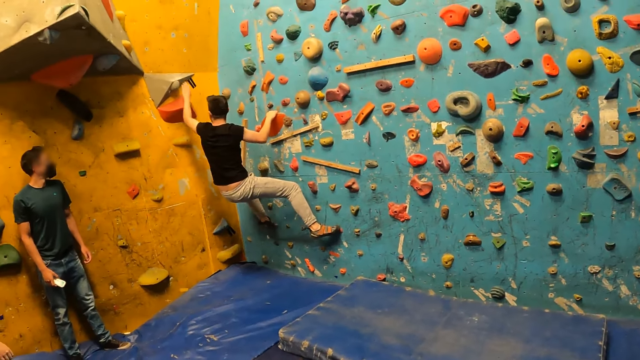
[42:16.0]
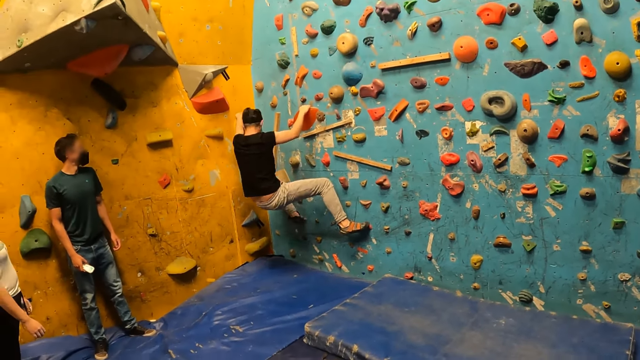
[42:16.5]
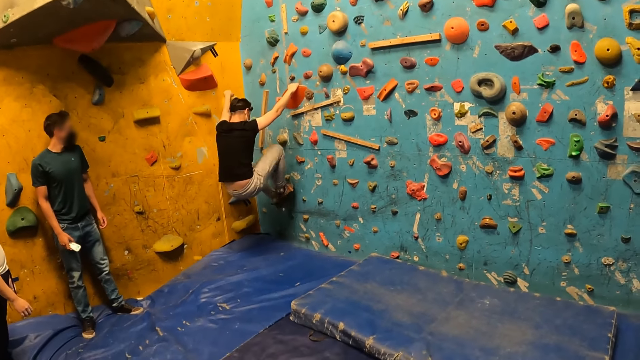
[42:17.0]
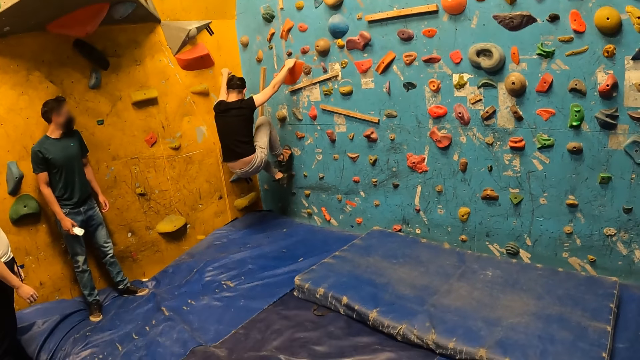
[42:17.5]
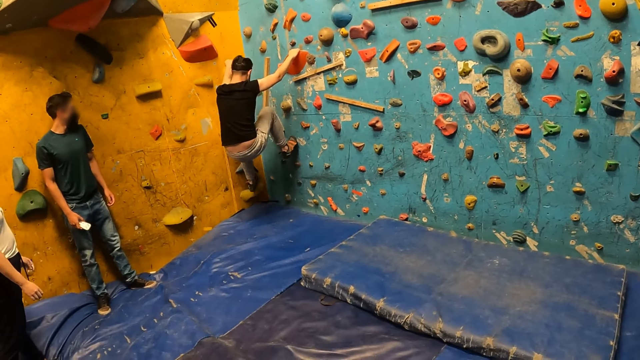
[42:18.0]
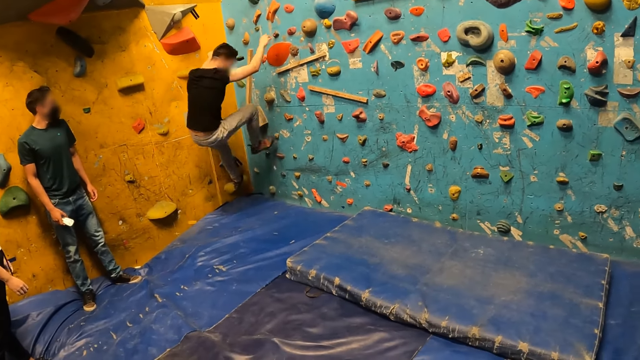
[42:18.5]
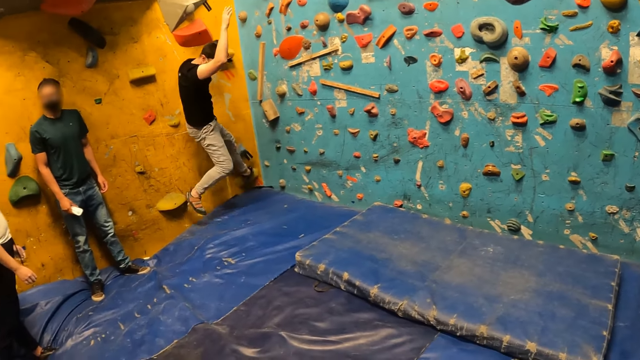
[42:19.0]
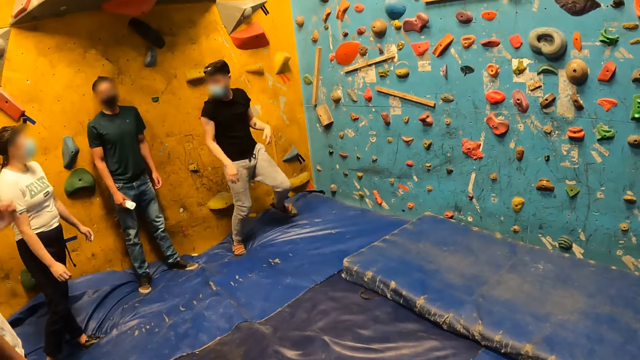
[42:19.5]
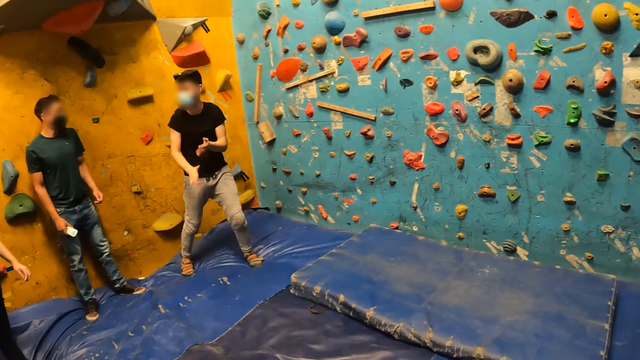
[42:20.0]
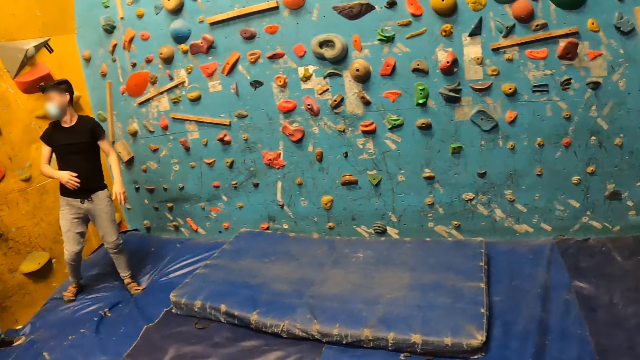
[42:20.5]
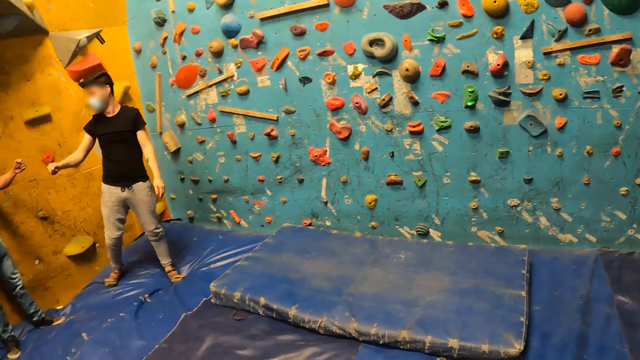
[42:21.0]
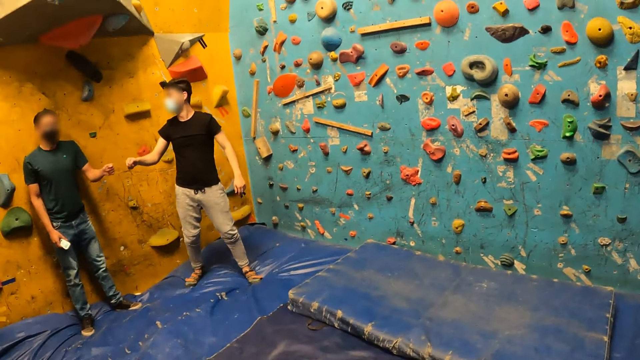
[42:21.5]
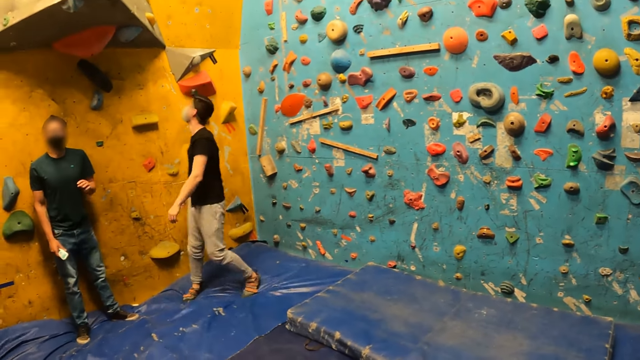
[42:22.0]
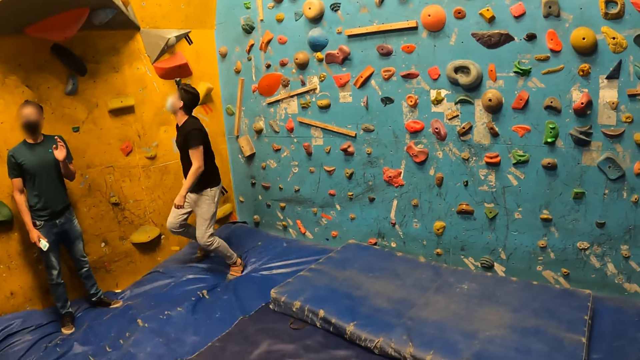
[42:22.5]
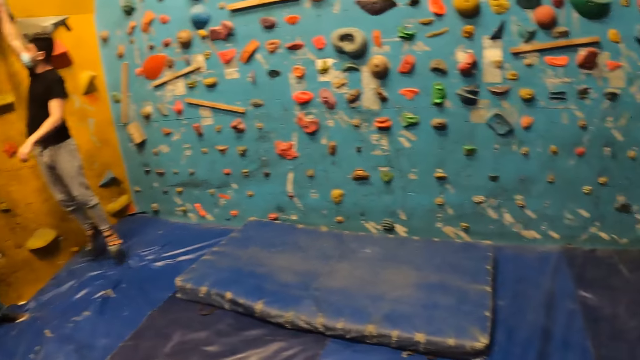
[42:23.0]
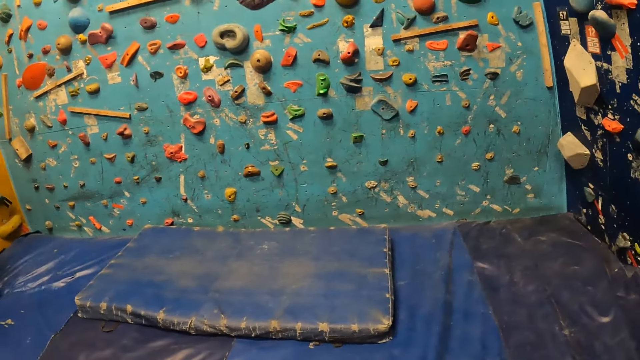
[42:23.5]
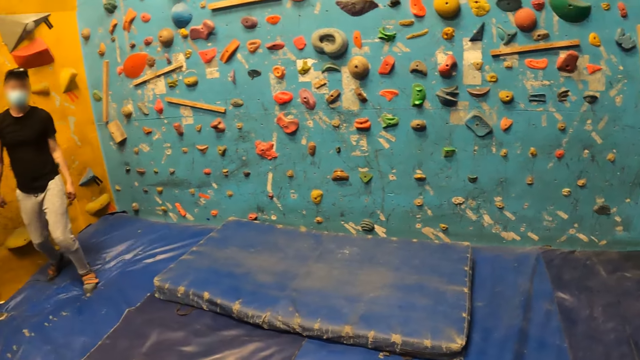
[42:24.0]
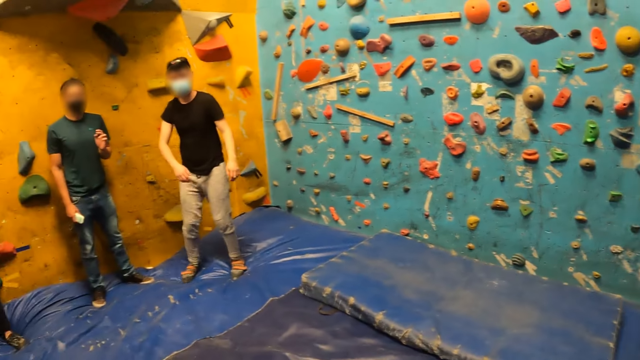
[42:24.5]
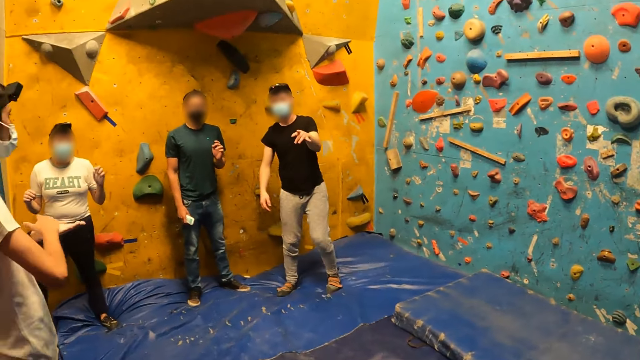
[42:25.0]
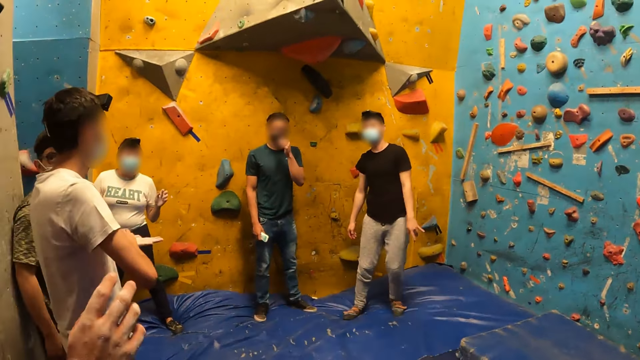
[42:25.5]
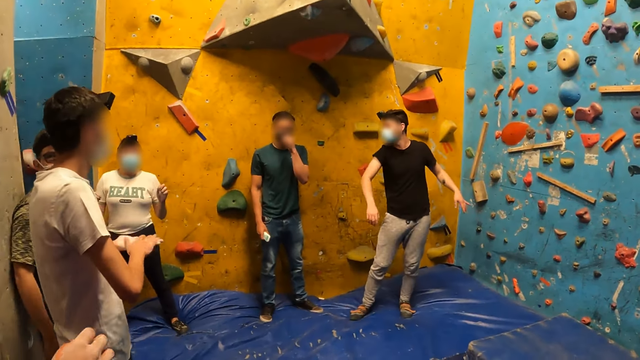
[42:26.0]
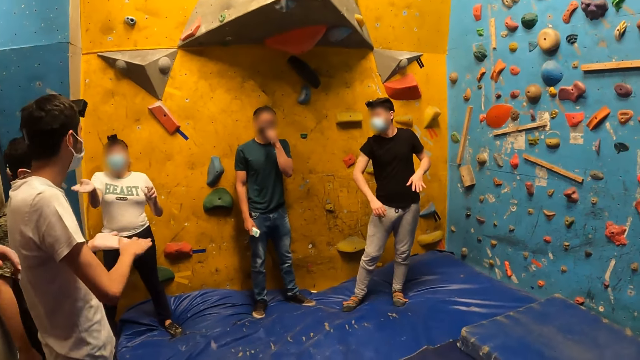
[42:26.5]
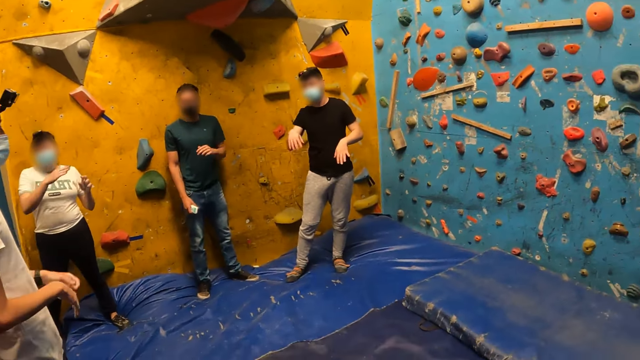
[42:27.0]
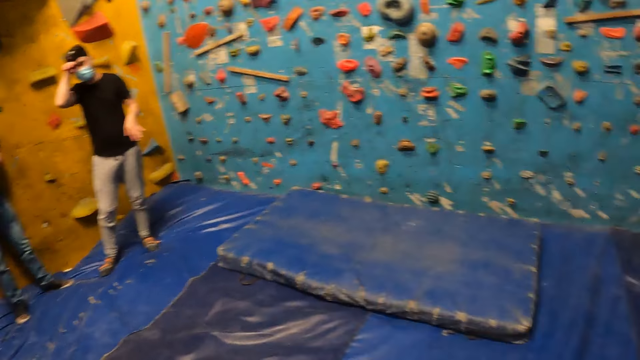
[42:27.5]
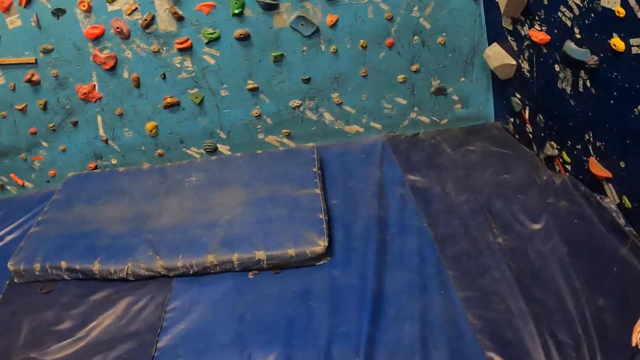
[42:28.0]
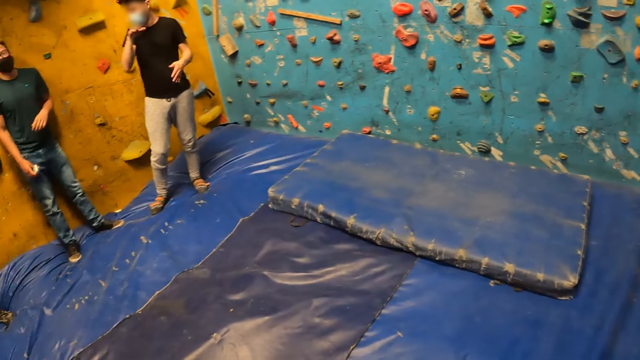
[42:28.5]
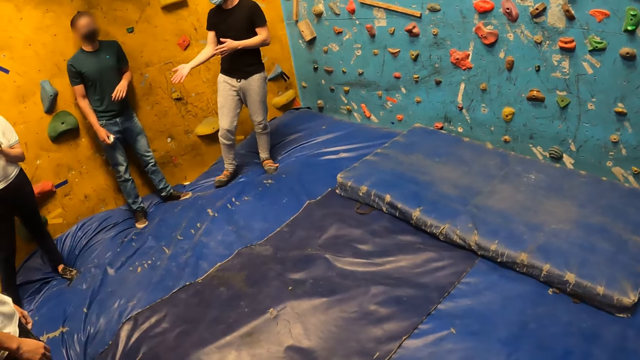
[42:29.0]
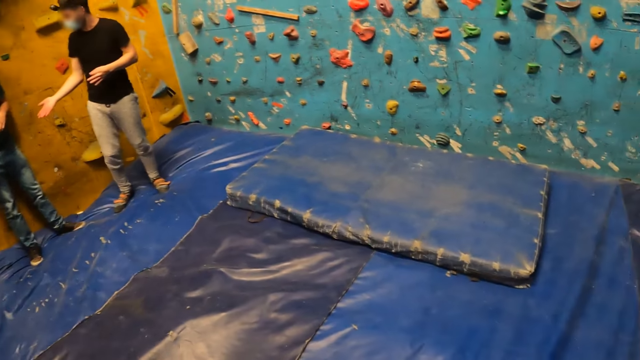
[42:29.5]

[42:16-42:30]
A man descends the climbing wall. The man rubs hands and shakes hands with another man. The first man moves backward, jumps and points at the camera wearer. The camera wearer interacts with a person. They look around.

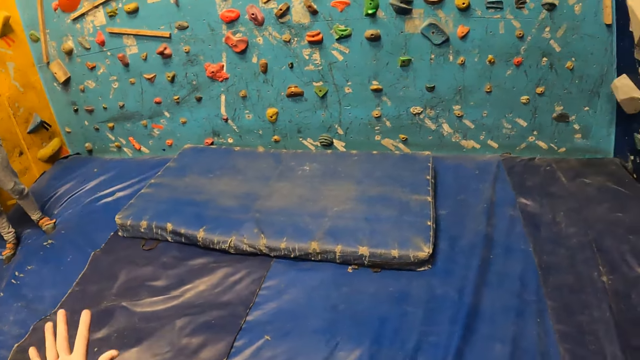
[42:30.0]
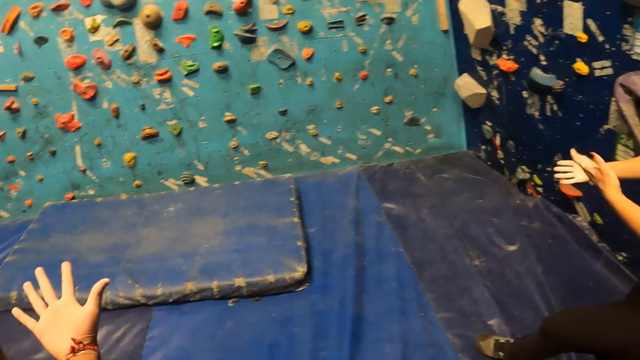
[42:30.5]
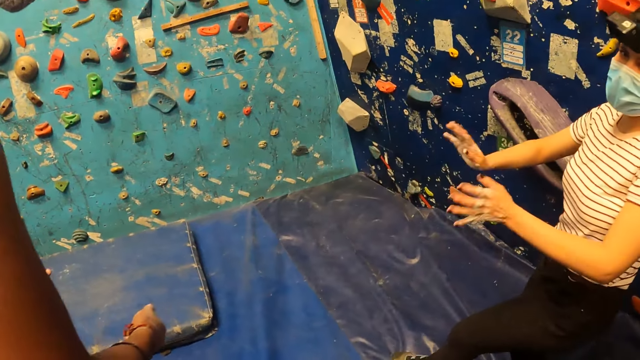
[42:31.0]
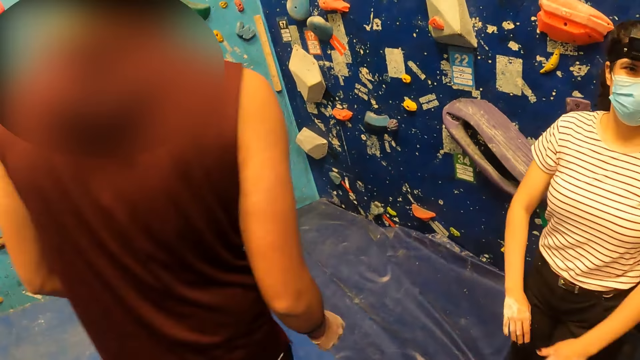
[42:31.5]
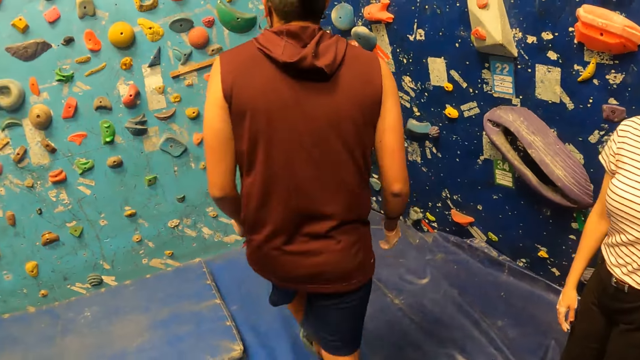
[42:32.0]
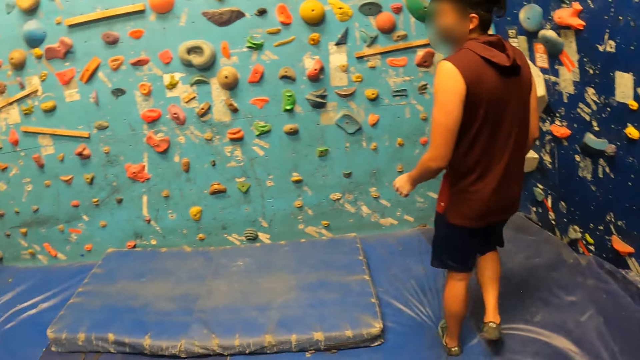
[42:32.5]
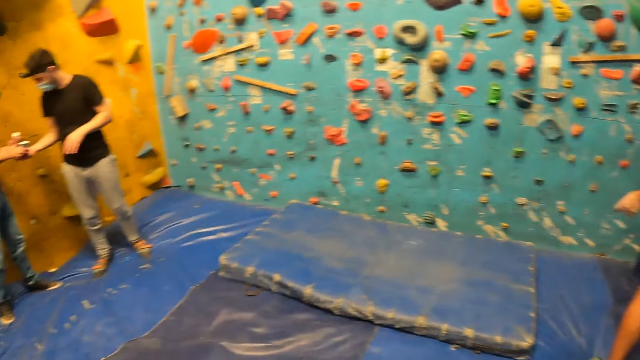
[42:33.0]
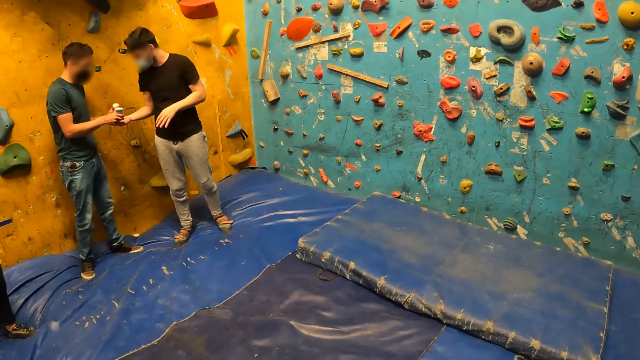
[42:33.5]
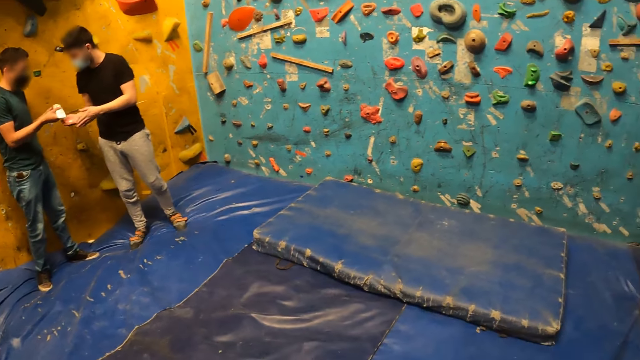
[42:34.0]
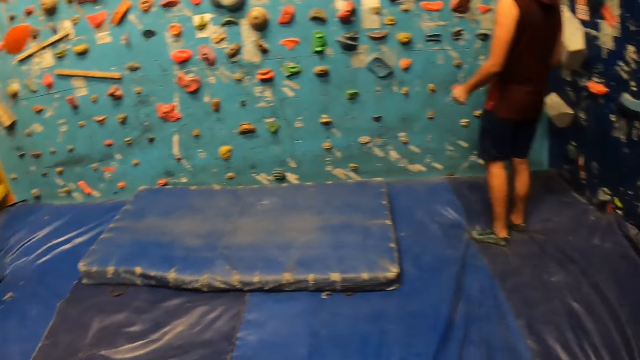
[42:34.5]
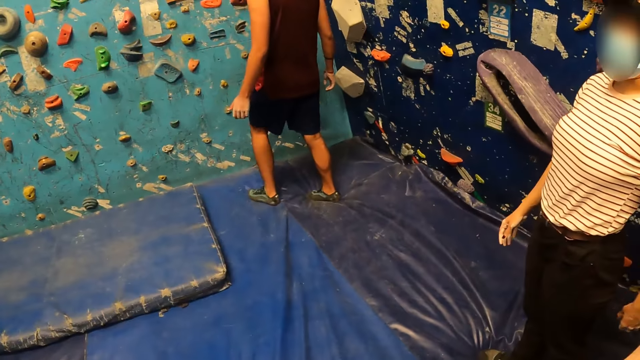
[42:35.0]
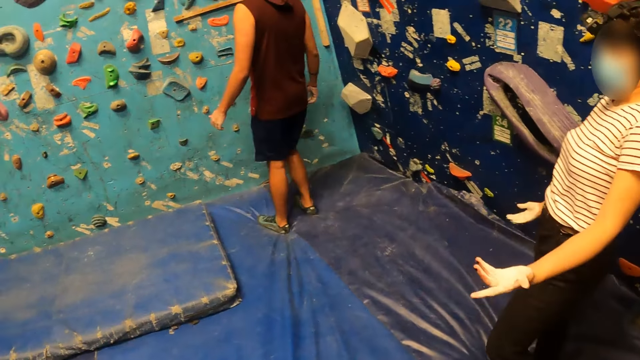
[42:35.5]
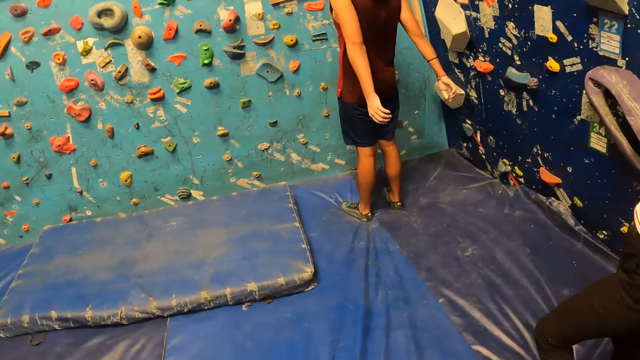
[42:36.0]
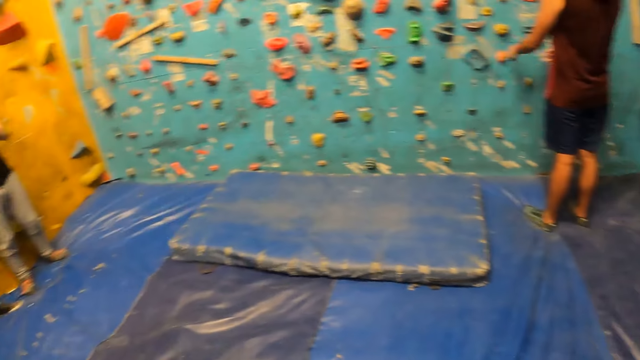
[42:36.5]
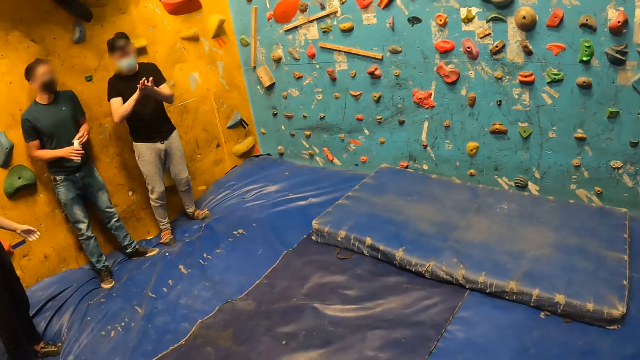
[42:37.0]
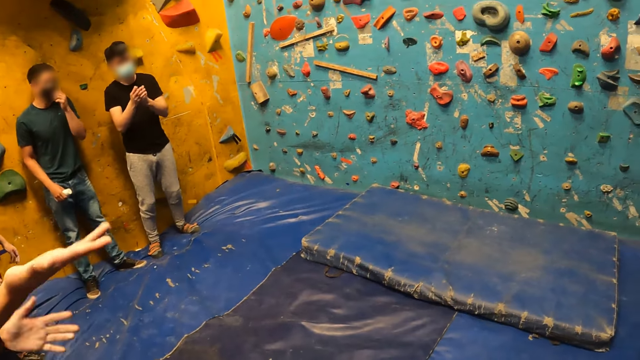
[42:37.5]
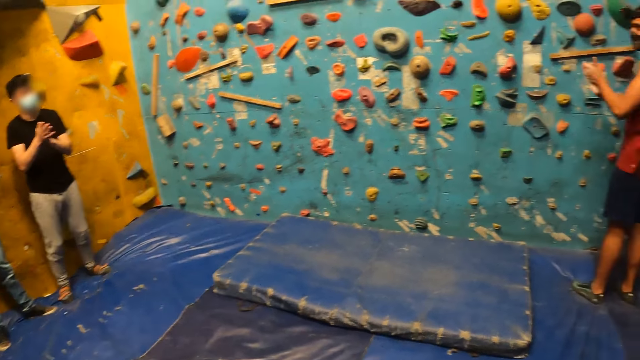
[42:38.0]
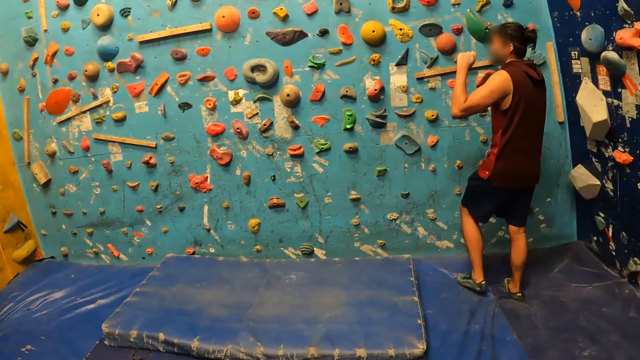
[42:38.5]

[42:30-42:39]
A man walks in the climbing room. Another man puts lotion in a third man's hand. The third man rubs the hands. The first man shakes the hands.
